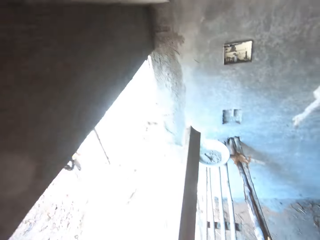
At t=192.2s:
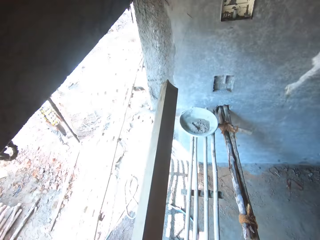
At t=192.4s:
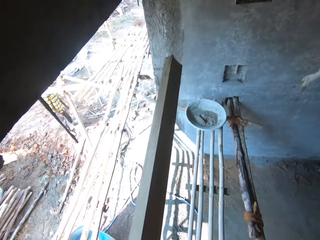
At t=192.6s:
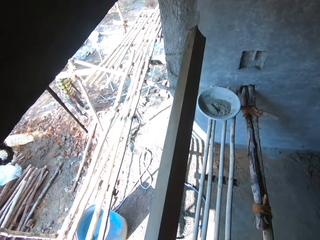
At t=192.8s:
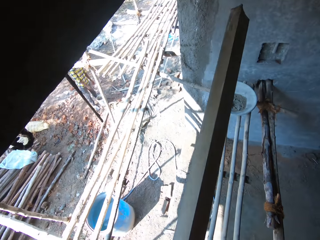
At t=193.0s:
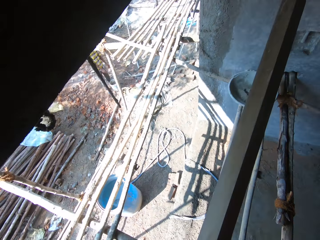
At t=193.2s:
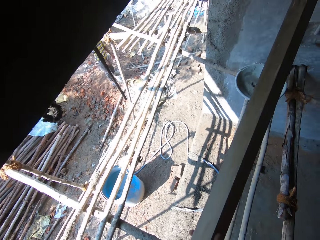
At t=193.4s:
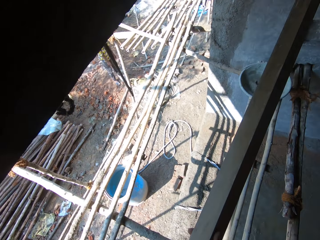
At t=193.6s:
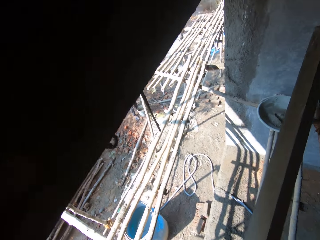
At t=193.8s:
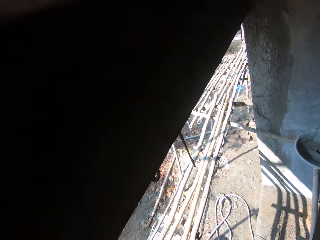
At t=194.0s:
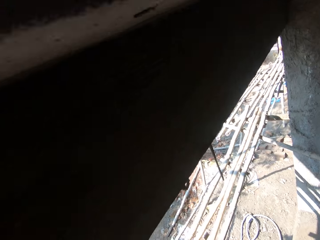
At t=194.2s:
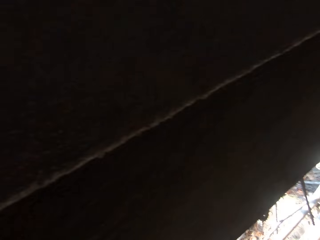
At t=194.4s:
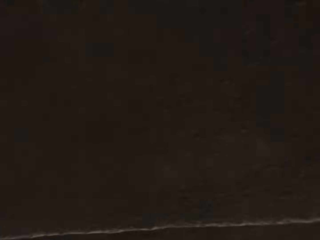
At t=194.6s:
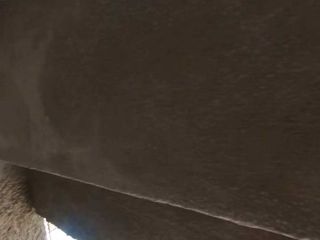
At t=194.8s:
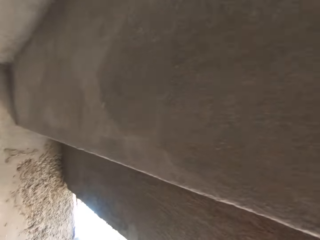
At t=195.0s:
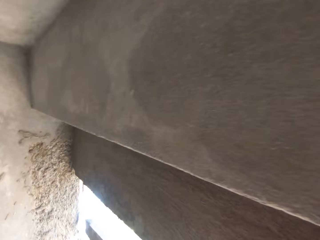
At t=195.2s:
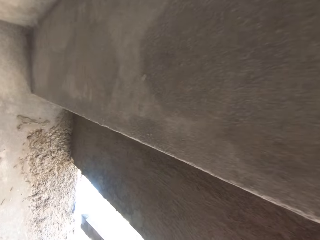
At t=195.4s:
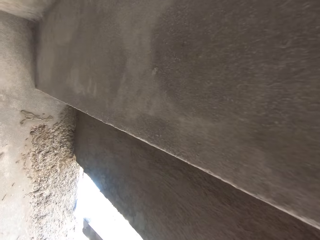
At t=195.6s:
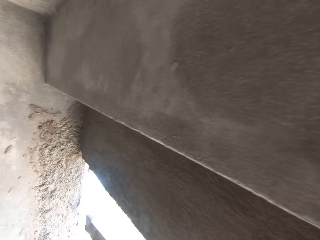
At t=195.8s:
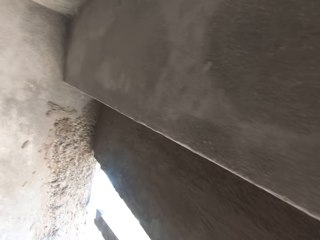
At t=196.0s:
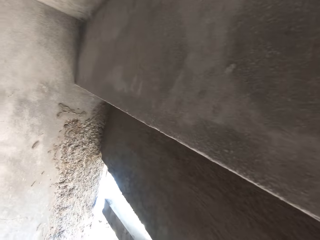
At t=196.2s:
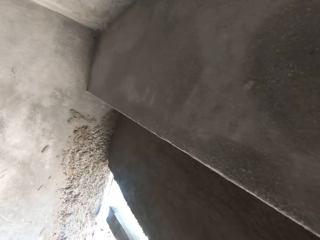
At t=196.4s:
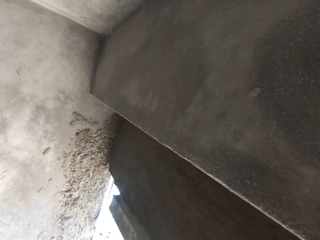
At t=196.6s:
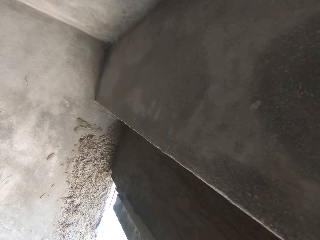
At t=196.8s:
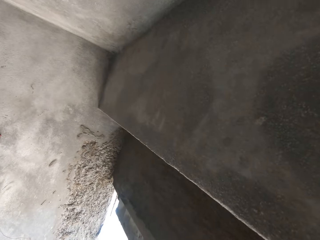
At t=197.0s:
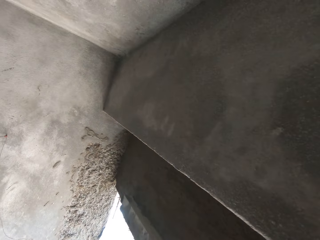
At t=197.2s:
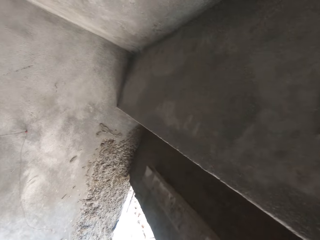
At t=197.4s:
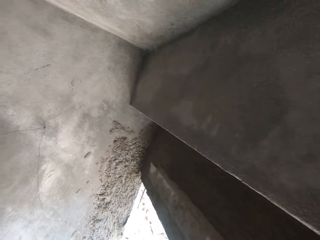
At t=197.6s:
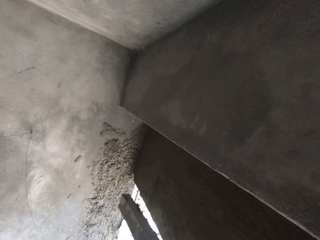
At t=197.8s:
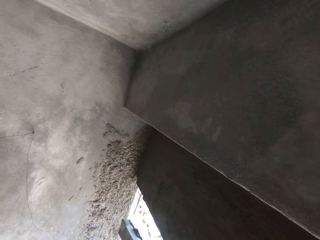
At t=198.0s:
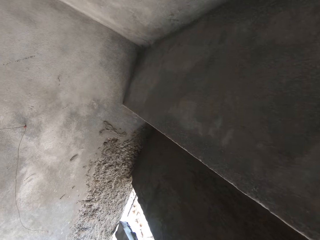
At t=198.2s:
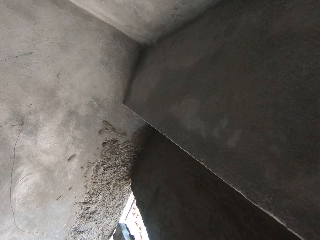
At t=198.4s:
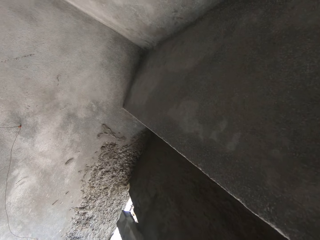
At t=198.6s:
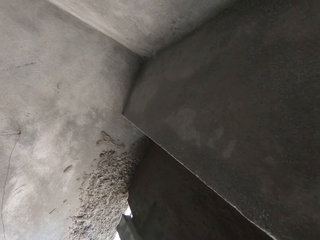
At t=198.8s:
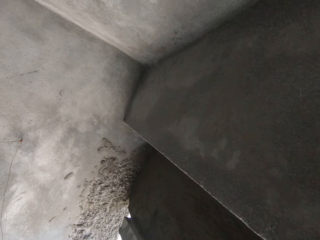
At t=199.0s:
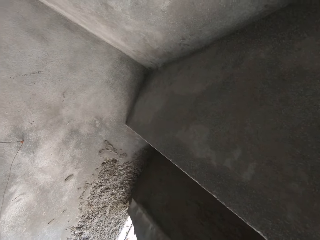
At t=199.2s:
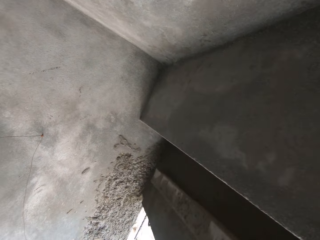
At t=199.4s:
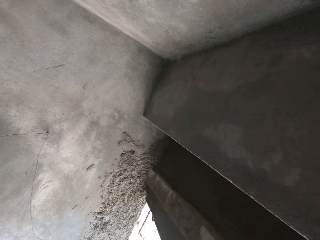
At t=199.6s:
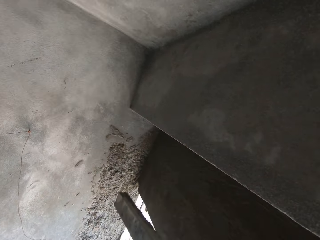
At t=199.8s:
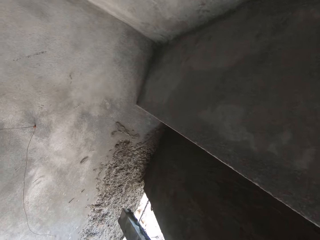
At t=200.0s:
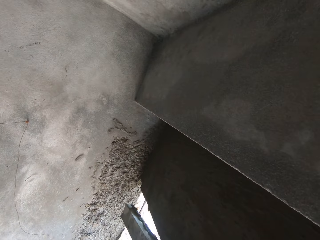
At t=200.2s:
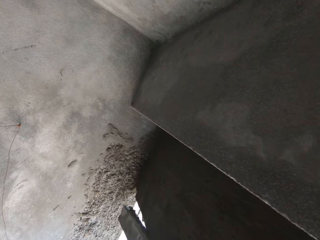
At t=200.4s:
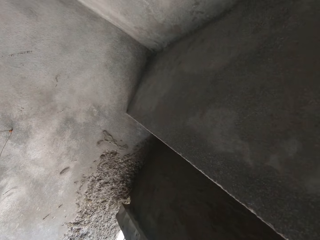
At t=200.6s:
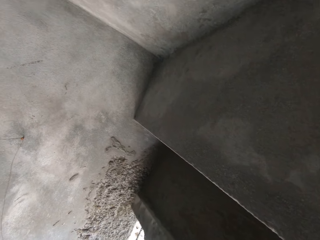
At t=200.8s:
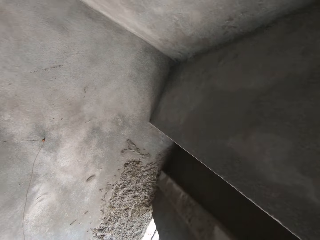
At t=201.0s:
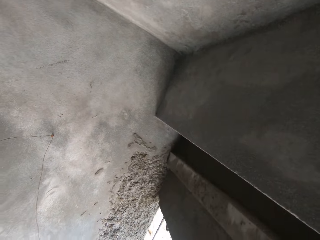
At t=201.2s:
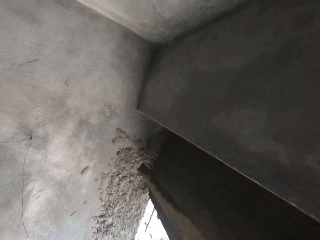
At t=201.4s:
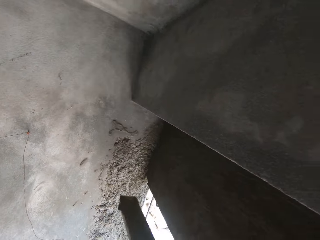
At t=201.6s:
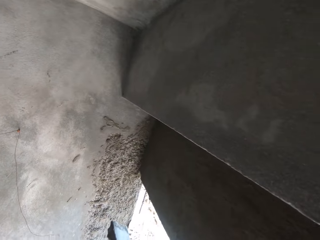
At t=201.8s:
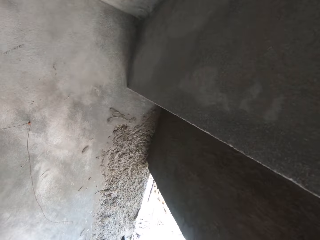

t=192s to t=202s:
The camera wearer cements a wall. He smoothens the wall with the wood in his hands.

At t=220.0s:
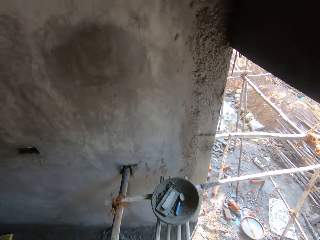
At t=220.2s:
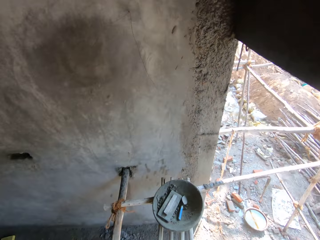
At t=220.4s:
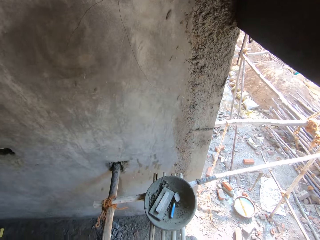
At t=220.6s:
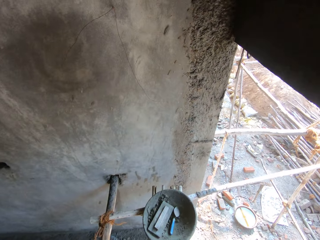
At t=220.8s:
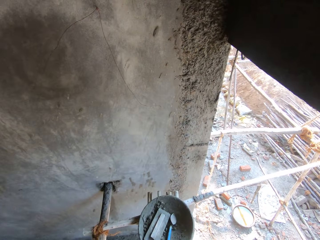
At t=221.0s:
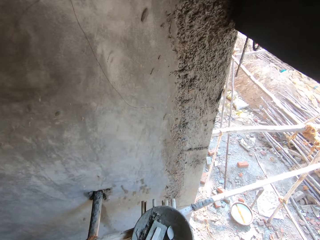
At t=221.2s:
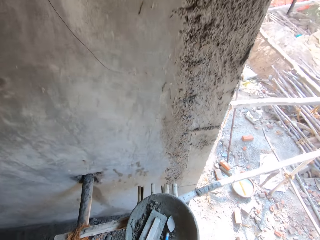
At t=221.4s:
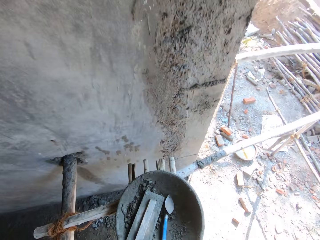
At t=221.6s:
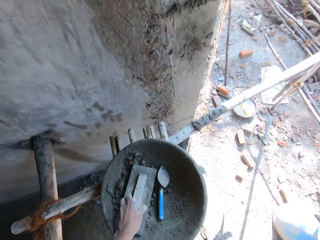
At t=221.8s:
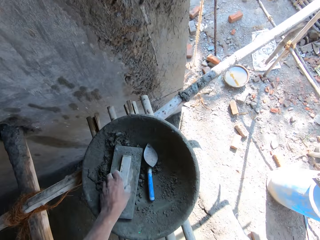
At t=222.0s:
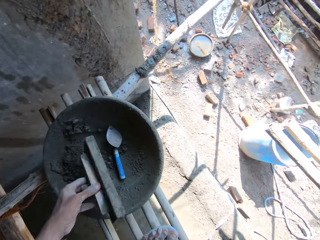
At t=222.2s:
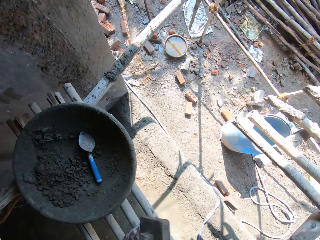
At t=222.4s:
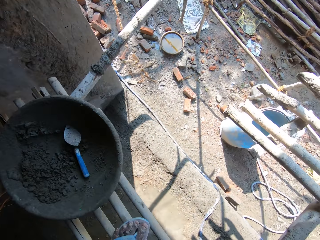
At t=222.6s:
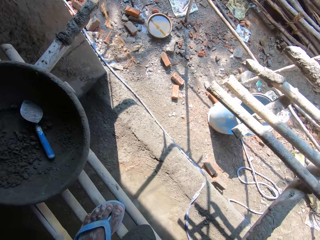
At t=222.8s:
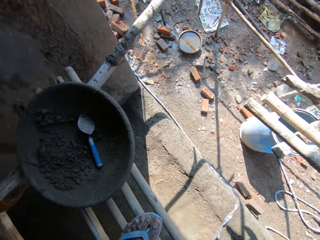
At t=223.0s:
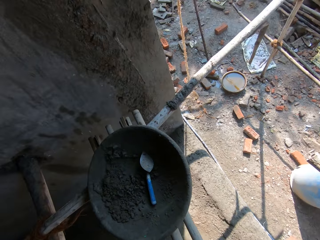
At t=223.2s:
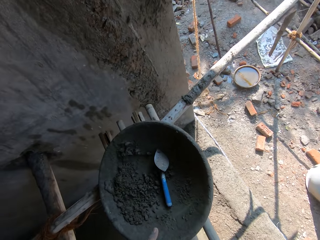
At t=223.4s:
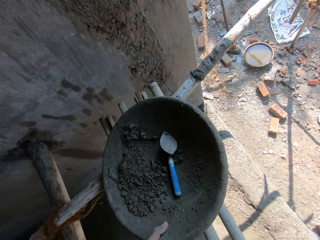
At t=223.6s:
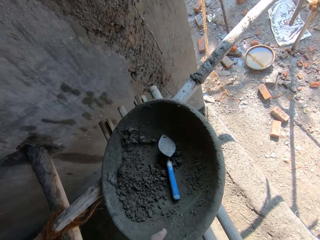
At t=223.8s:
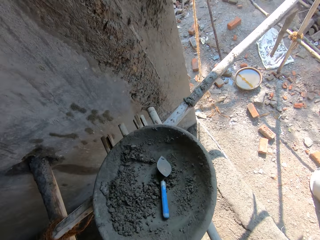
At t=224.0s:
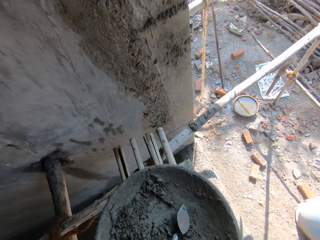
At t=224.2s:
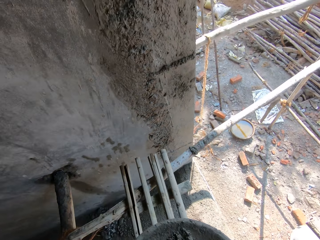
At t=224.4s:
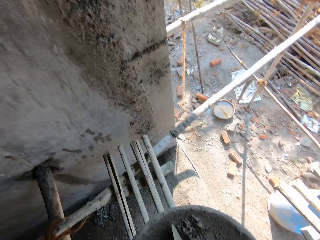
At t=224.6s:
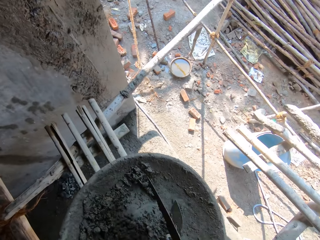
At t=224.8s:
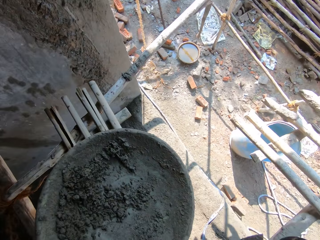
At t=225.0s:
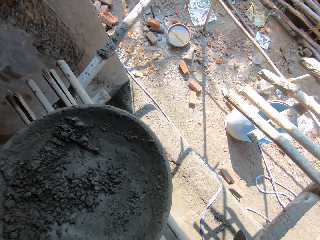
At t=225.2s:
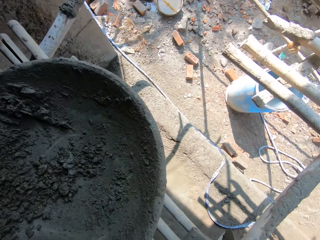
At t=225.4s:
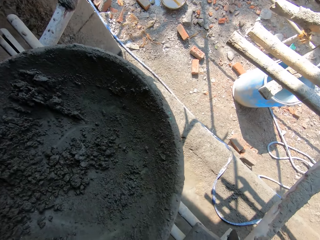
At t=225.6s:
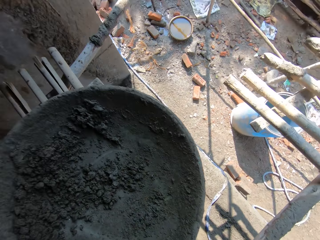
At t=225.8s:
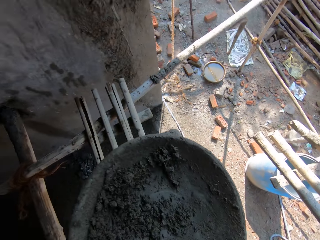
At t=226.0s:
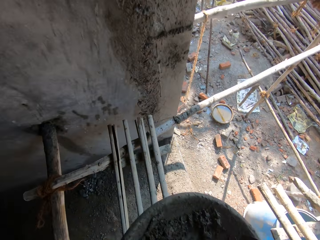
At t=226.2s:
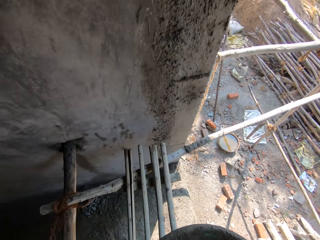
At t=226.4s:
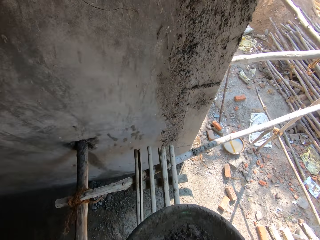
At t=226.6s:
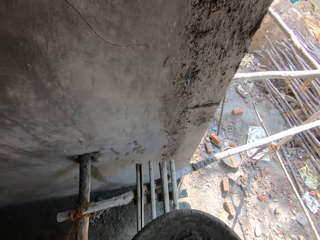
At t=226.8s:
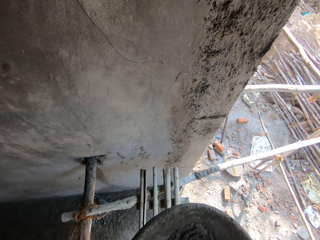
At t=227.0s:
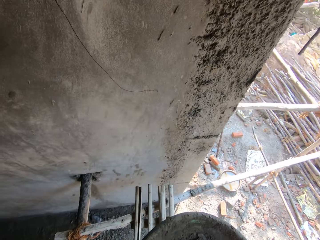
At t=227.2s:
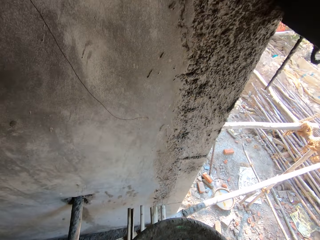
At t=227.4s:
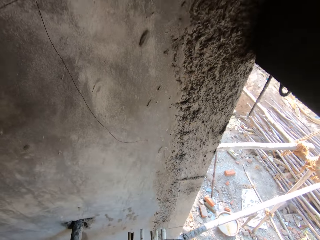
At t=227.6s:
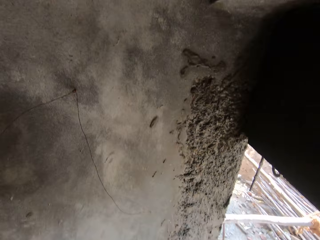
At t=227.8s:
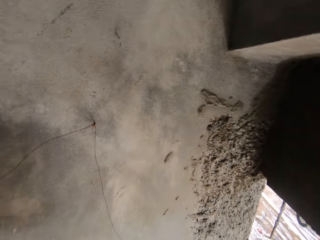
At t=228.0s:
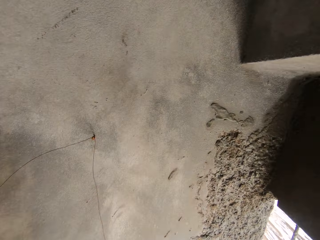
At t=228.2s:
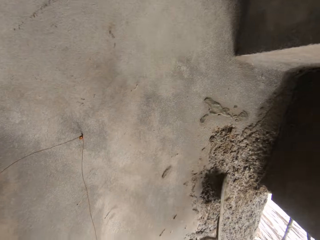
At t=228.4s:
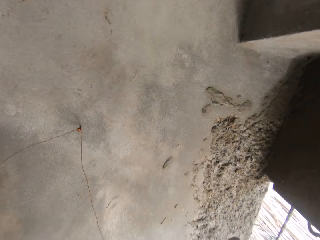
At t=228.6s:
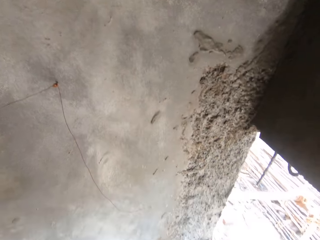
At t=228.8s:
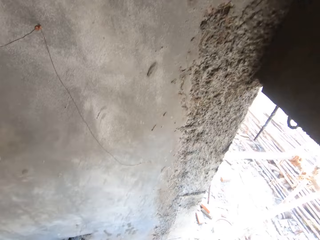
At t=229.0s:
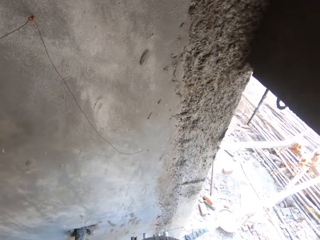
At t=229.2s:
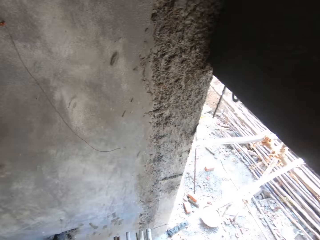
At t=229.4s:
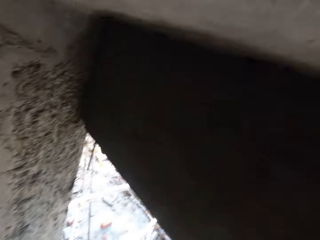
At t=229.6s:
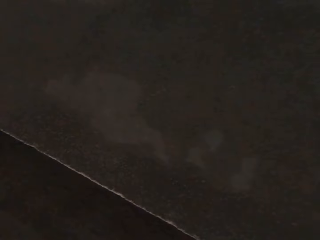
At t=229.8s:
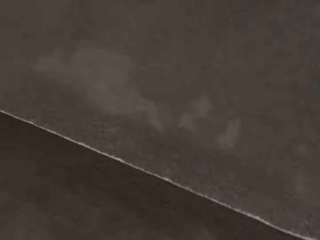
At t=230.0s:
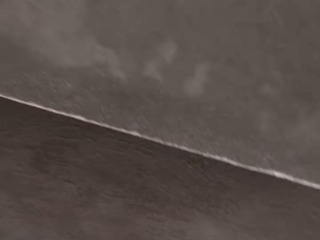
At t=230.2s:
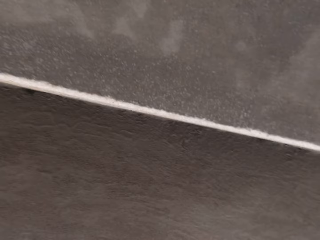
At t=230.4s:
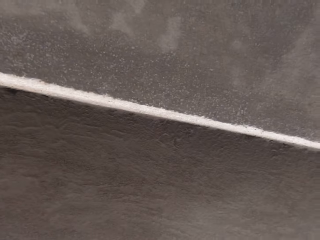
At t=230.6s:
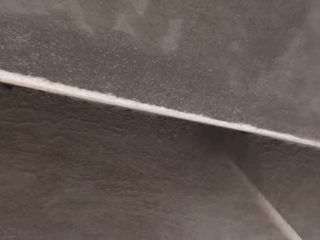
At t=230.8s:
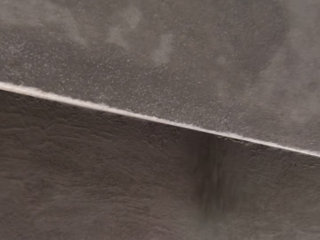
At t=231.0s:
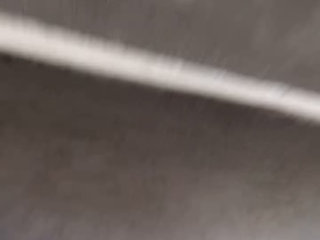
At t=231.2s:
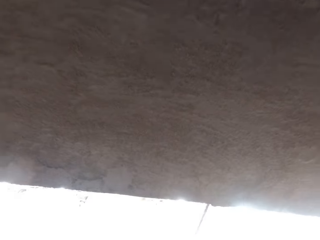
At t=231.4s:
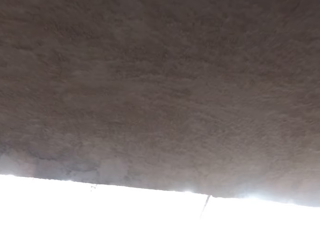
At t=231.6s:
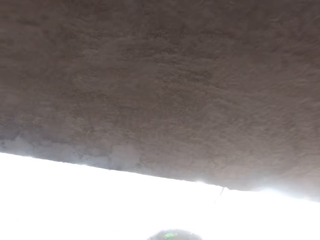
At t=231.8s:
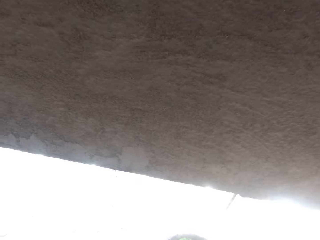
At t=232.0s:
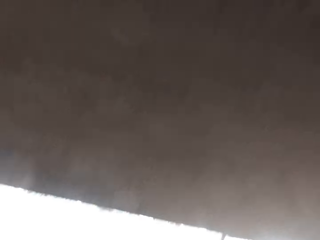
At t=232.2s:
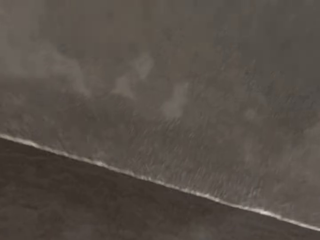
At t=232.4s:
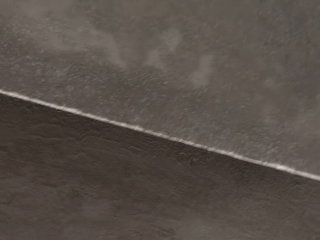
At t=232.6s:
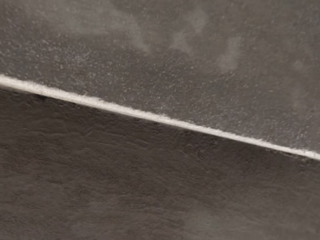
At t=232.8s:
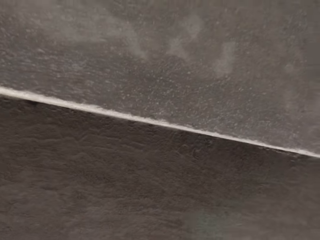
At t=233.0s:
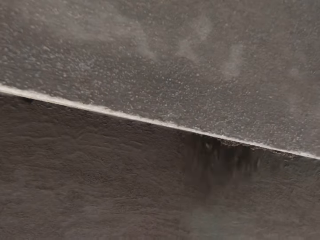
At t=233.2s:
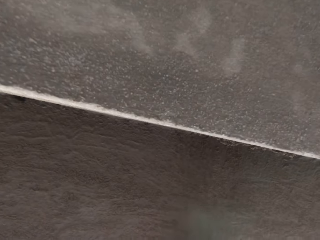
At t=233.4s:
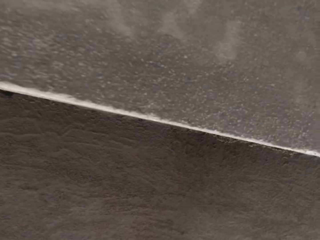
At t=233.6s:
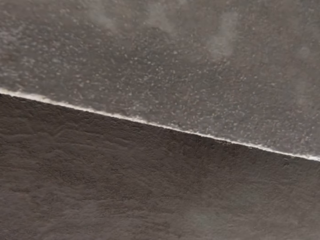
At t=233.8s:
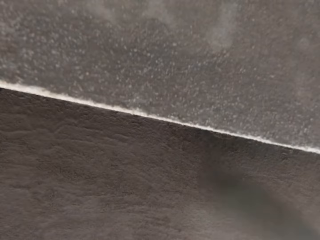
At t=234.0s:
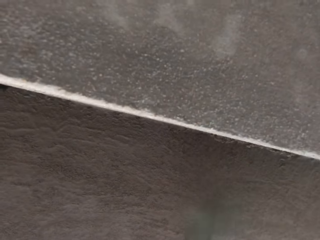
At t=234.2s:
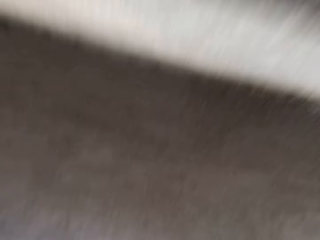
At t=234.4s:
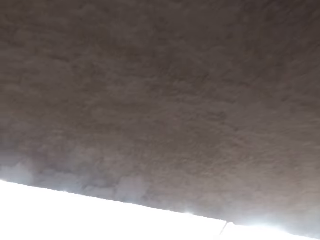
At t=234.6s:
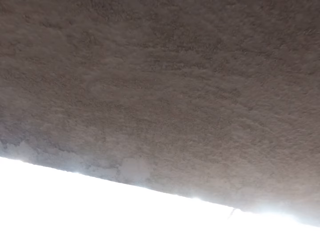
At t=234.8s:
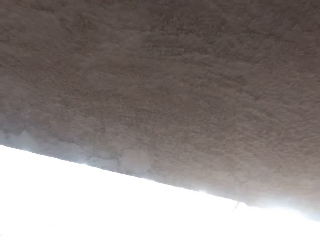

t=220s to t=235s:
The camera wearer picks up the wooden float from the cement pan with his left hand. He carries the cement pan from the bamboo with his left hand. He picks up the trowel from the cement pan with his right hand. He hits the trowel in his right hand on the wall. He plasters the wall with the mortar in the trowel in his right hand. He plasters the wall again.
